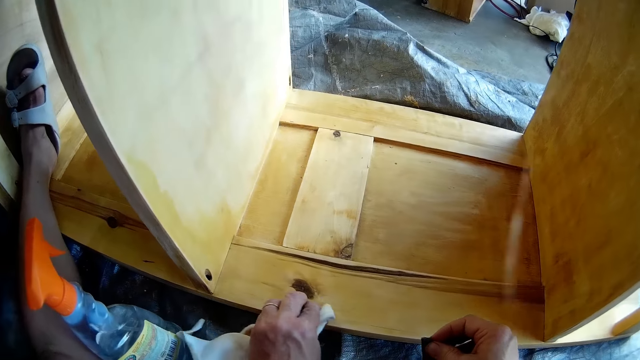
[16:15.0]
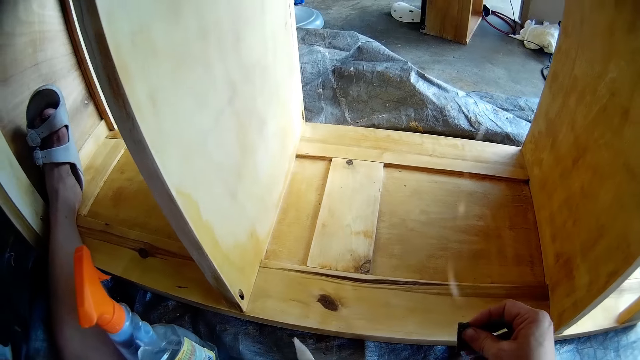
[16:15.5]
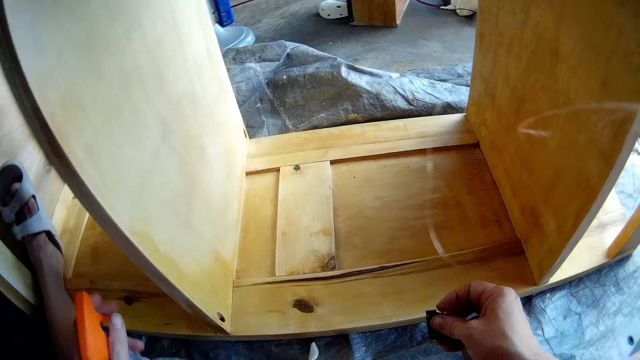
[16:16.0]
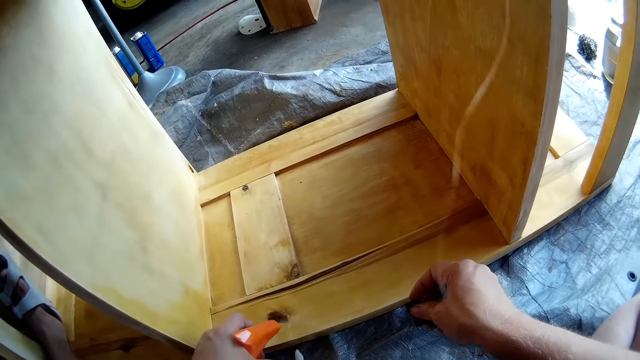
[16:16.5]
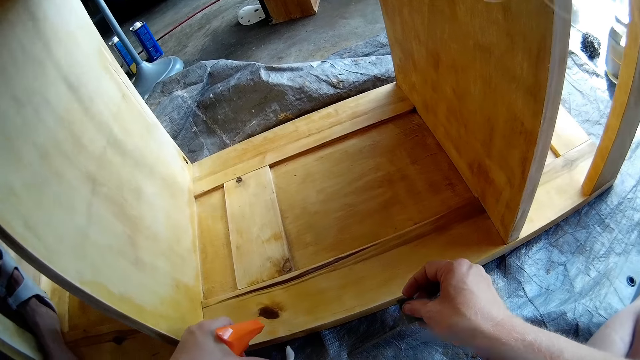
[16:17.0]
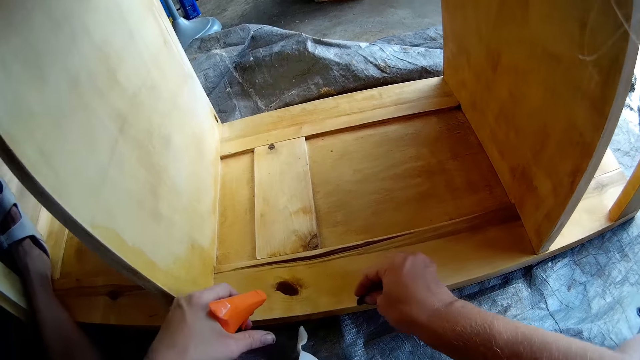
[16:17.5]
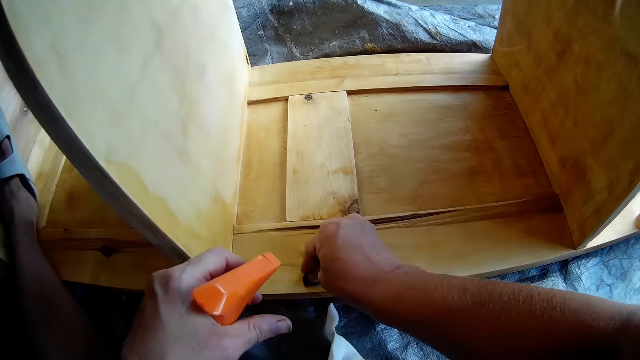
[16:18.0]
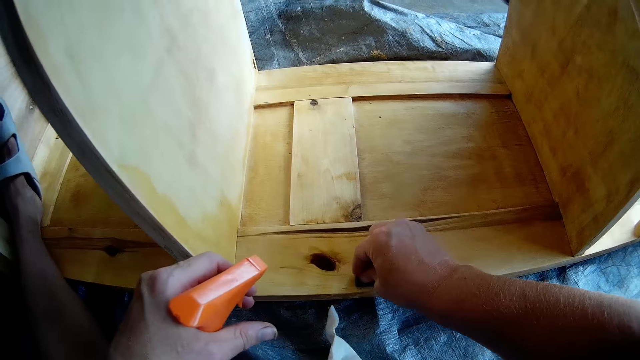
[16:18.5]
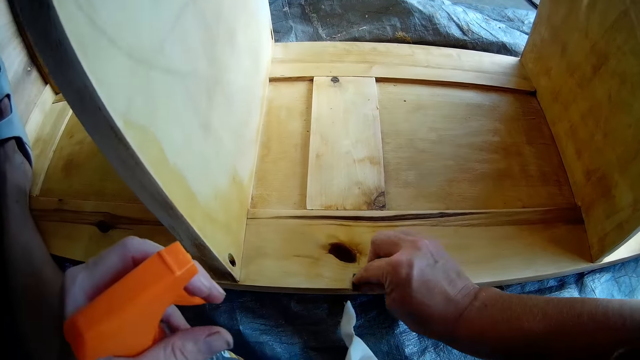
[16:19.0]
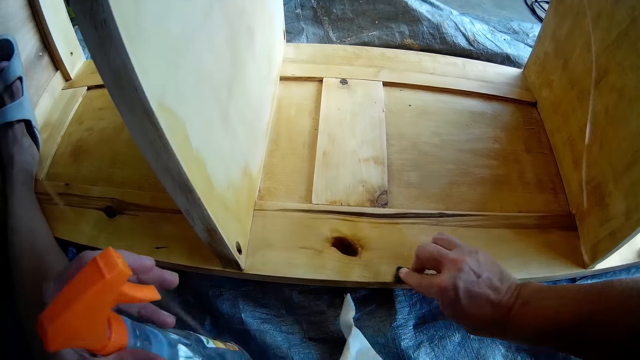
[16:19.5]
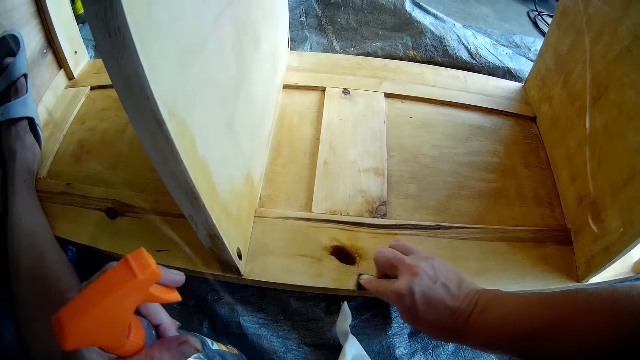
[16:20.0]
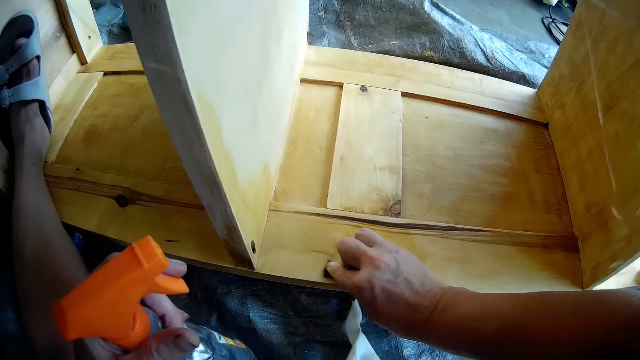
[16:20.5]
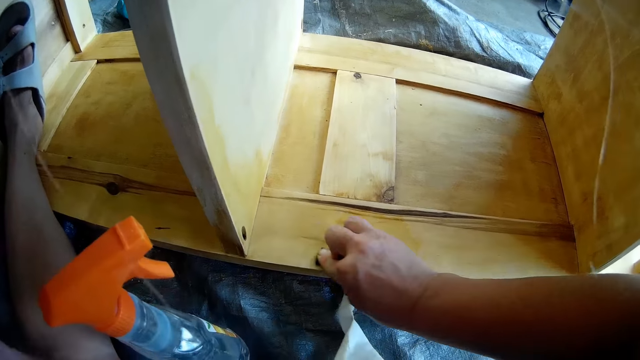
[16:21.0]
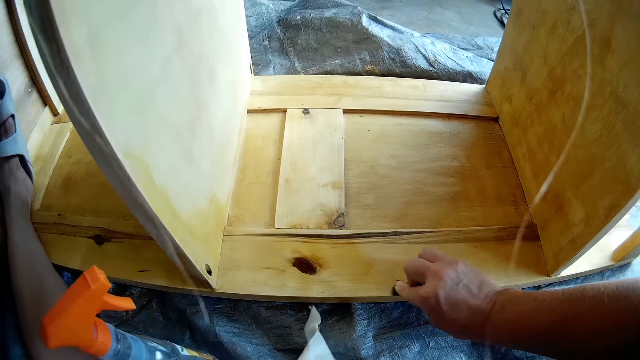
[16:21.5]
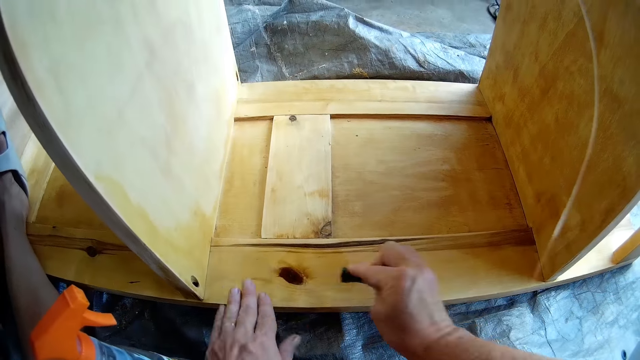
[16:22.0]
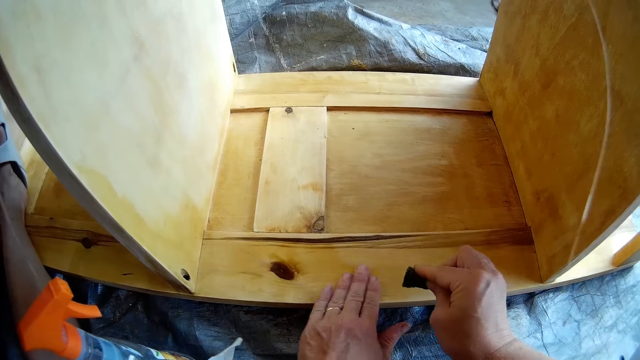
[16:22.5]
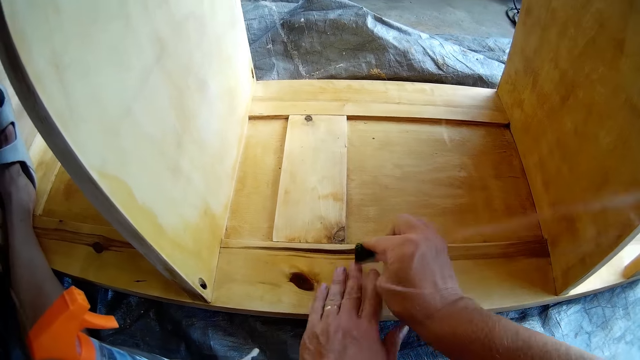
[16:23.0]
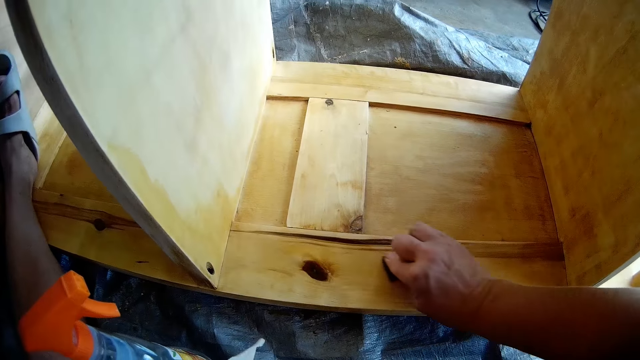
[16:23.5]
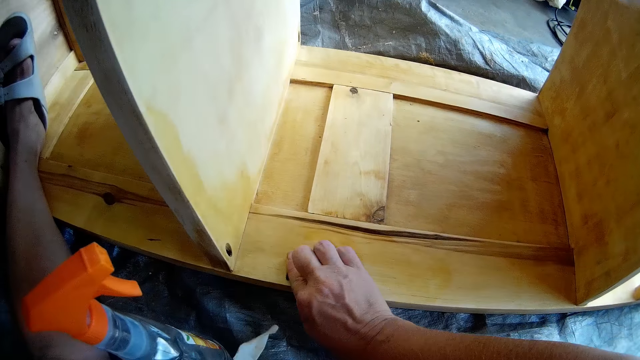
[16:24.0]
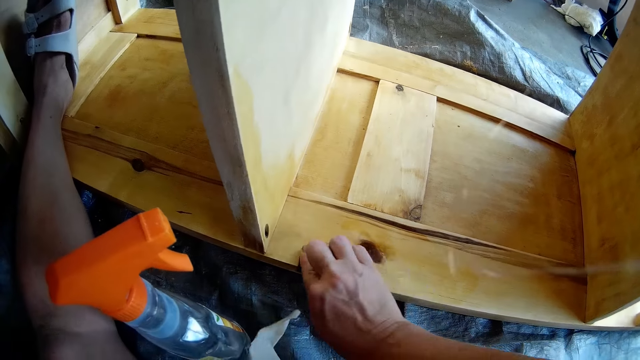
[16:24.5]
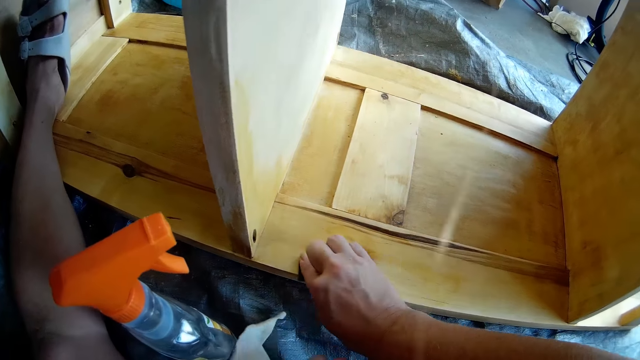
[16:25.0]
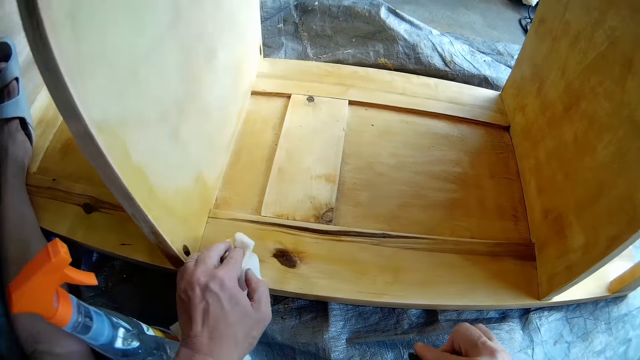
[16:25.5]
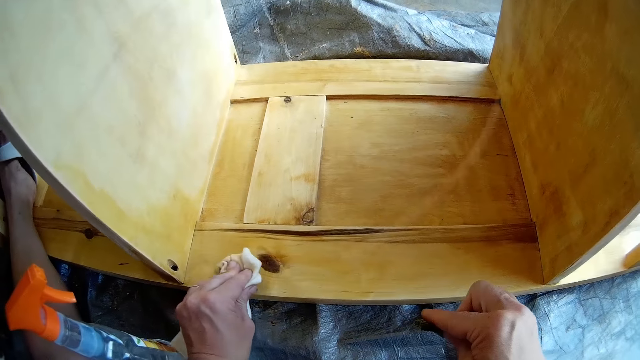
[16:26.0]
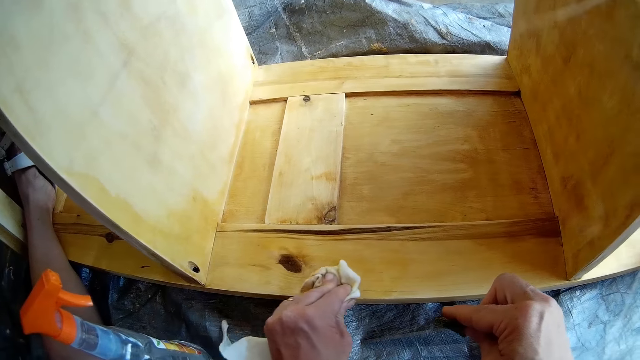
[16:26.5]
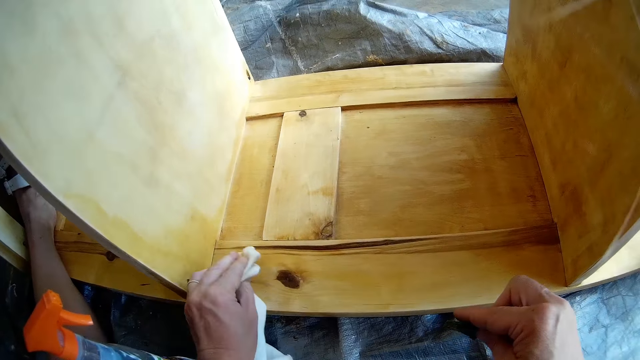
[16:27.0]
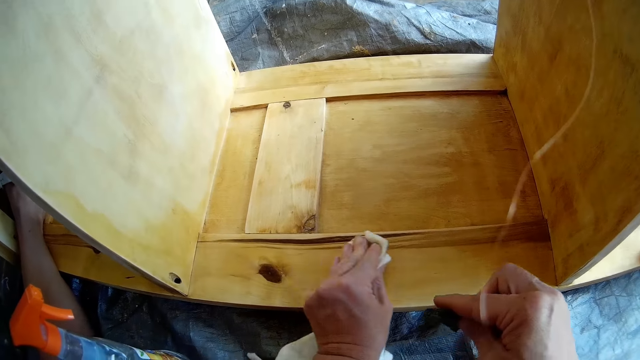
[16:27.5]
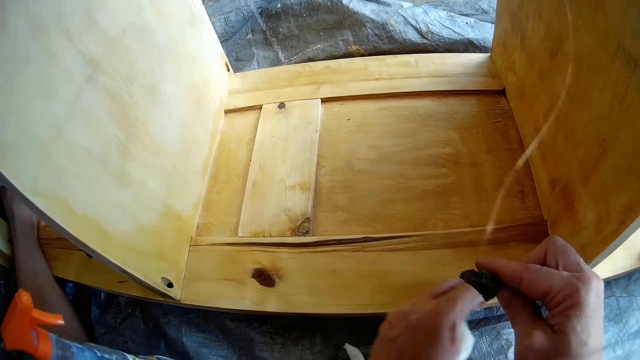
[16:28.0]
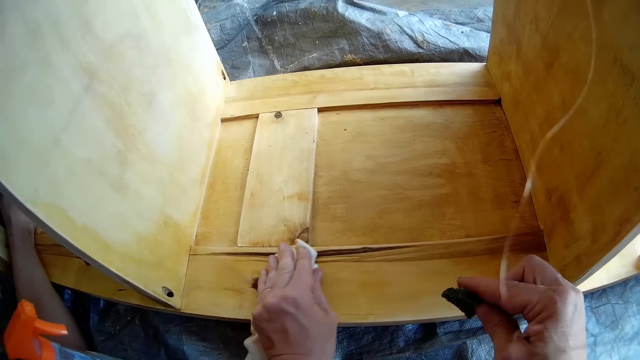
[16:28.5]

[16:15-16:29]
The camera wearer cleans the shelf with the hand towel in his left hand. He dries up the wood with a cloth. He sprays the cleaner in the sprayer on the shelf with his left hand. He cleans the shelf with the foam in his right hand. He touches the shelf with his left hand. He wipes the wood with a hand. He cleans the shelf with the foam in his right hand. He dries up the wood with the cloth. He cleans the shelf with the hand towel in his left hand.

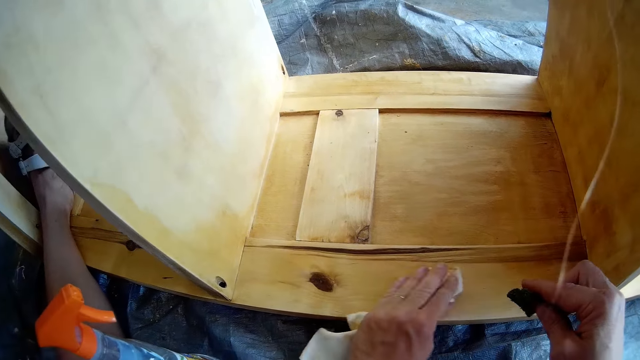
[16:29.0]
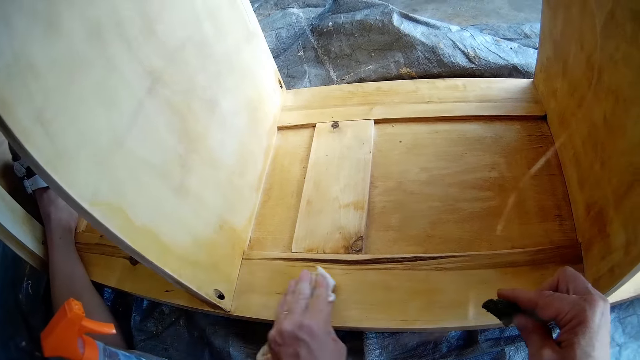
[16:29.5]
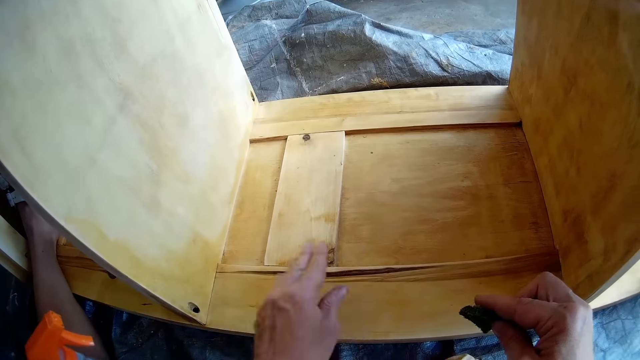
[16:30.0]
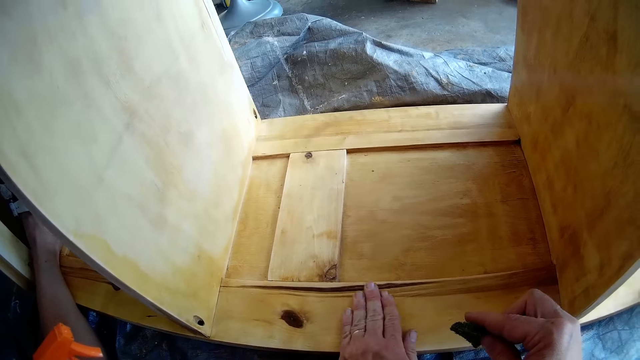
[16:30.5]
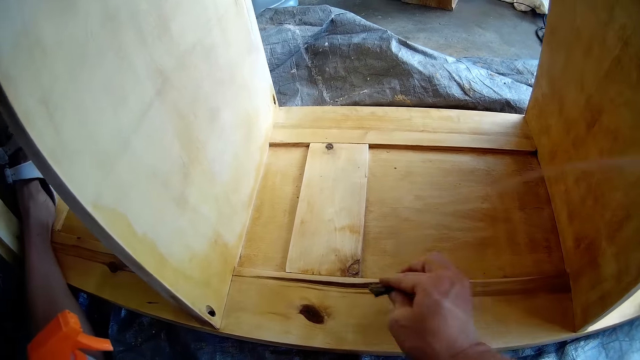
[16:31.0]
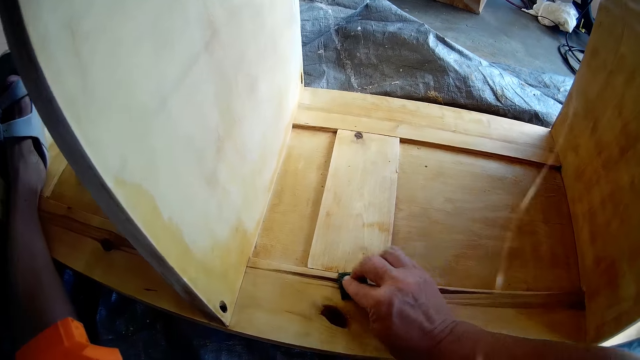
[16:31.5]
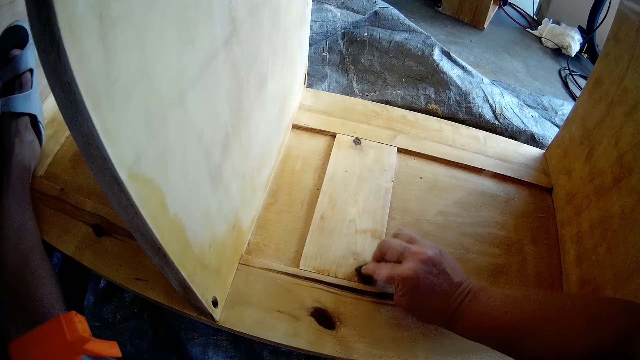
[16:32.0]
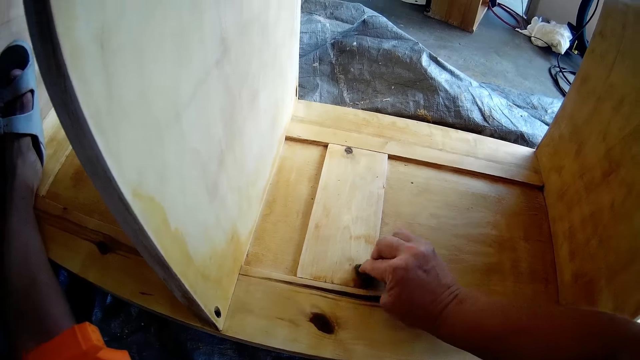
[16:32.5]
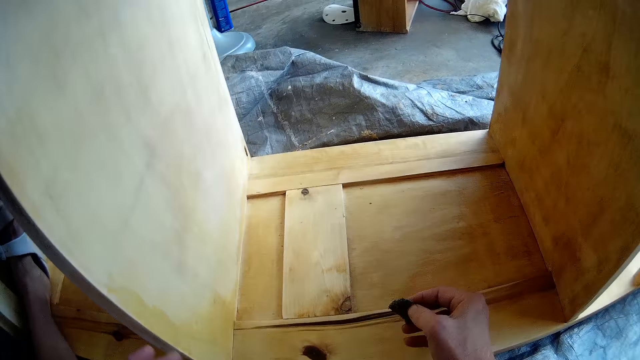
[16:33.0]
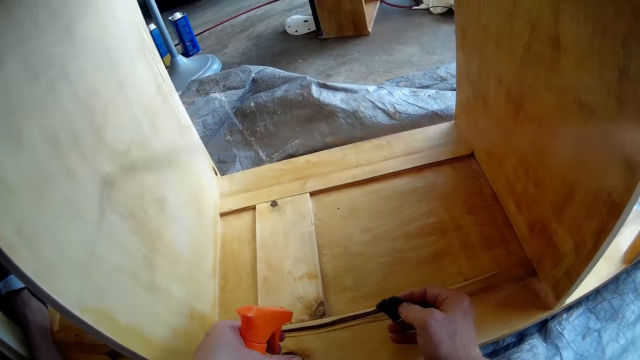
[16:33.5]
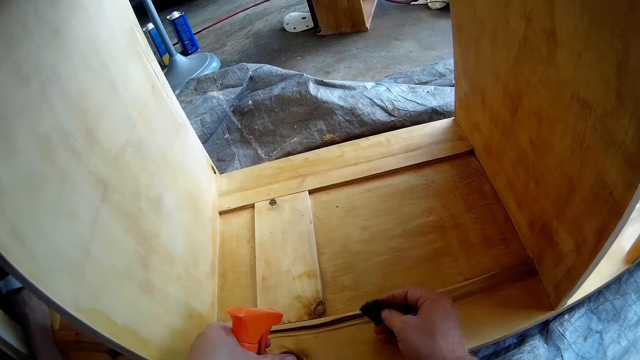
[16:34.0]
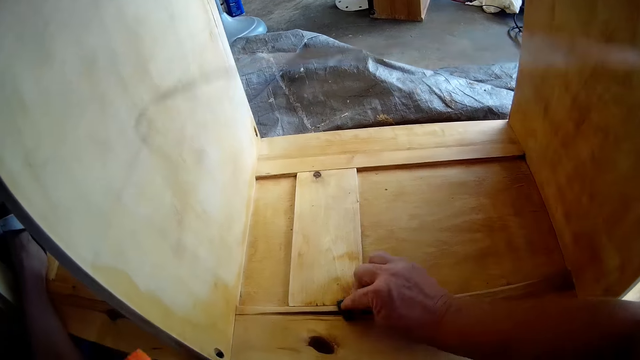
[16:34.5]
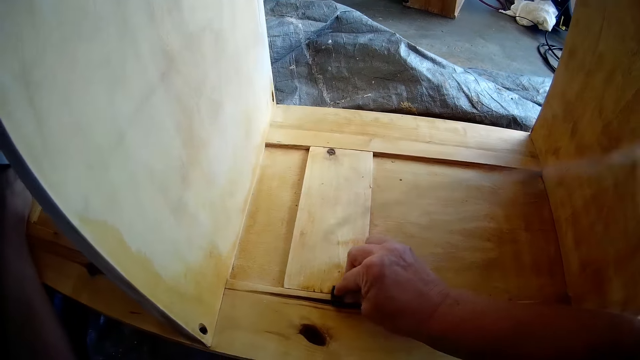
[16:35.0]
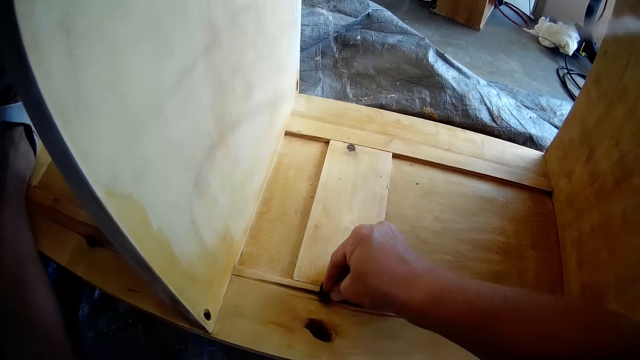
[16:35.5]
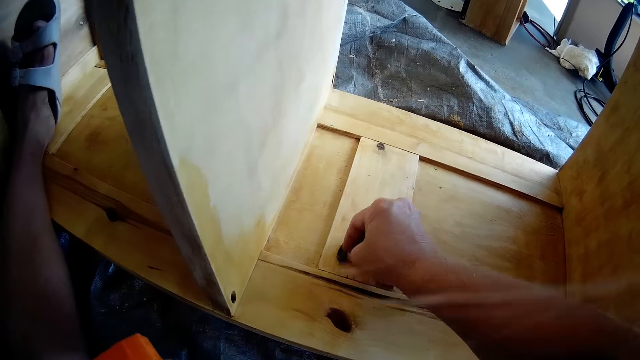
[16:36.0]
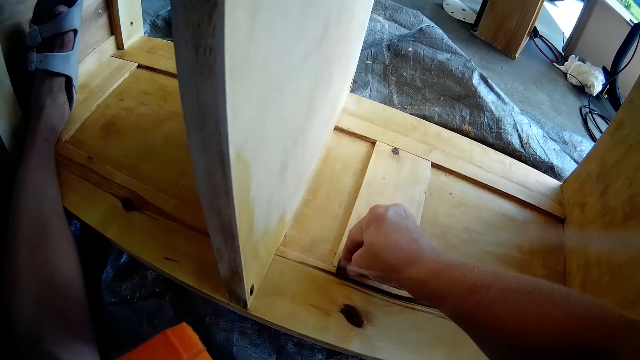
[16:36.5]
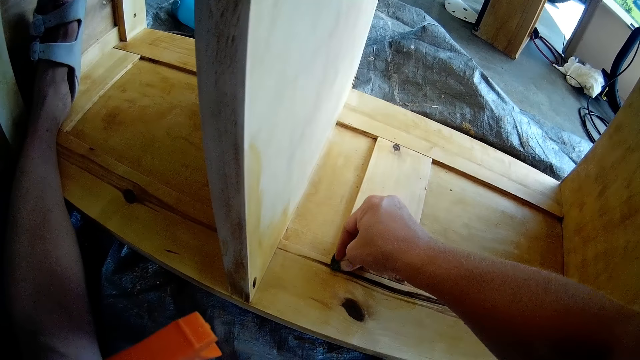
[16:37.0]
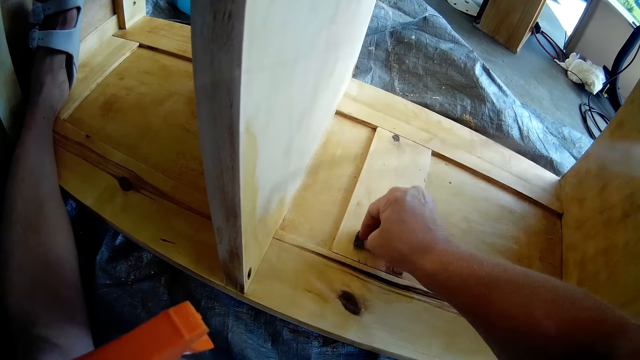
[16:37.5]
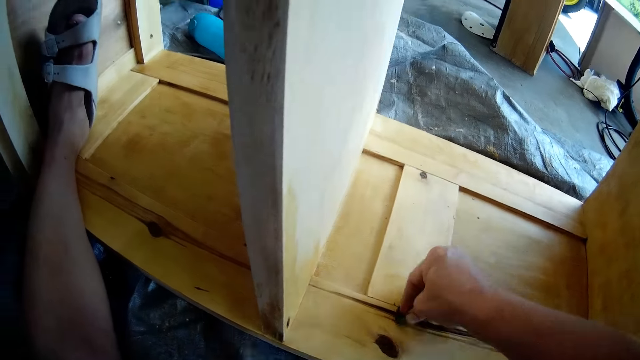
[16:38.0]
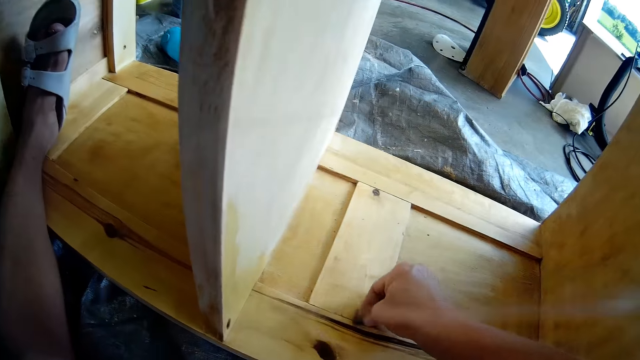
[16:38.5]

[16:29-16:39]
The camera wearer wipes a wood with a hand. He cleans the shelf with the foam in his right hand. He sprays the cleaner in the sprayer on the shelf with his left hand. He cleans the shelf with the foam in his right hand.
